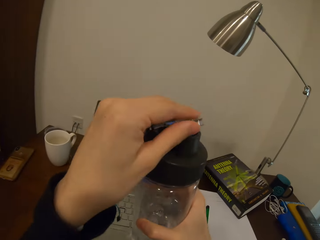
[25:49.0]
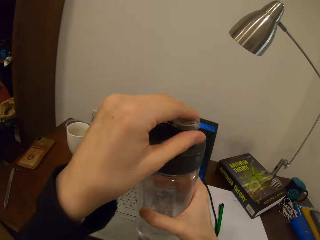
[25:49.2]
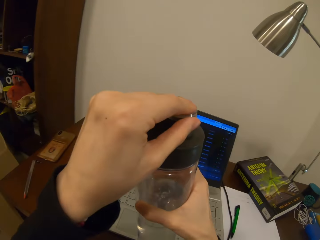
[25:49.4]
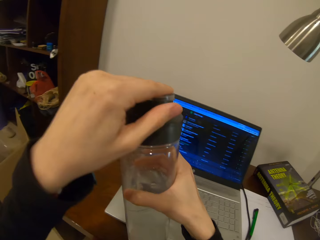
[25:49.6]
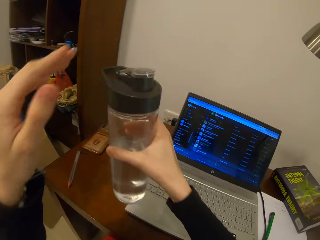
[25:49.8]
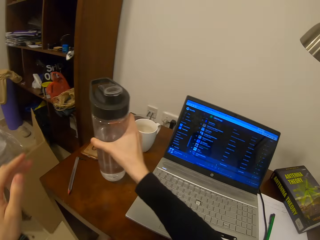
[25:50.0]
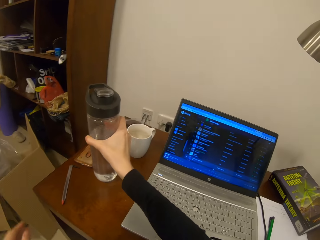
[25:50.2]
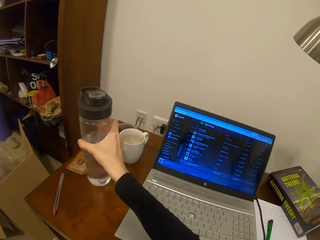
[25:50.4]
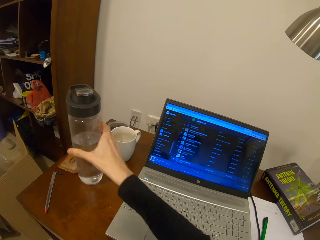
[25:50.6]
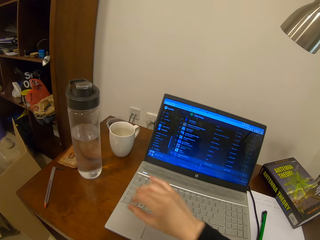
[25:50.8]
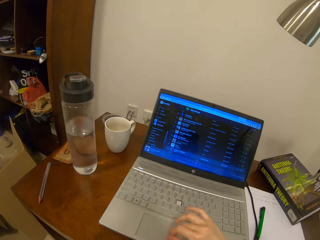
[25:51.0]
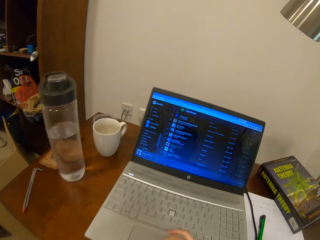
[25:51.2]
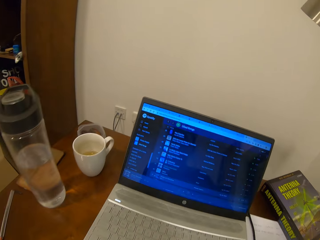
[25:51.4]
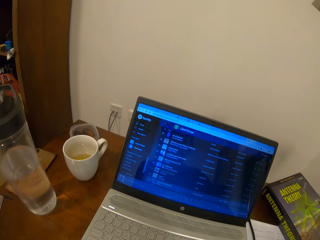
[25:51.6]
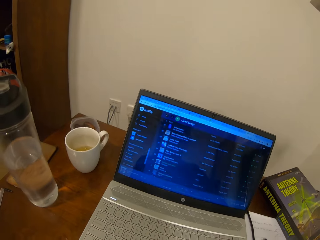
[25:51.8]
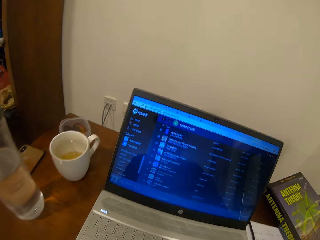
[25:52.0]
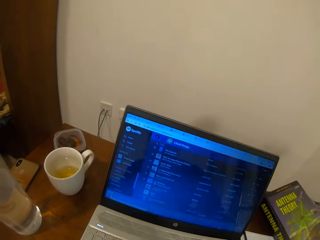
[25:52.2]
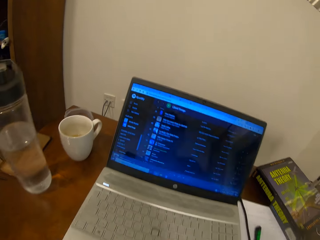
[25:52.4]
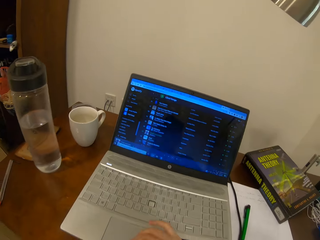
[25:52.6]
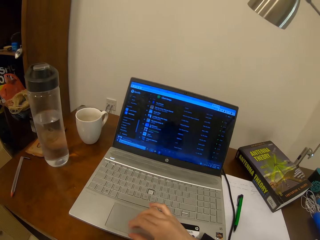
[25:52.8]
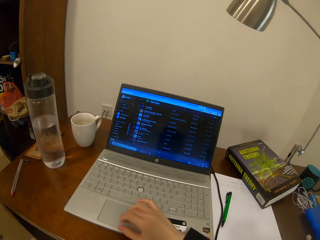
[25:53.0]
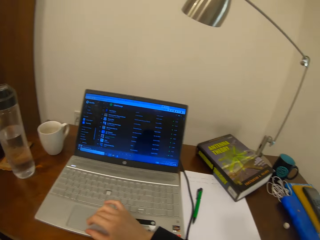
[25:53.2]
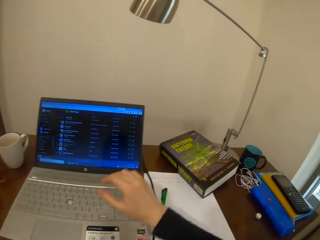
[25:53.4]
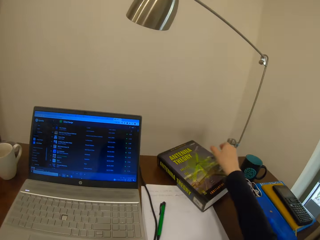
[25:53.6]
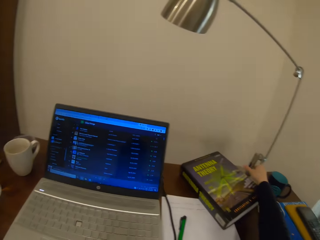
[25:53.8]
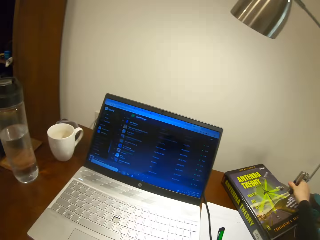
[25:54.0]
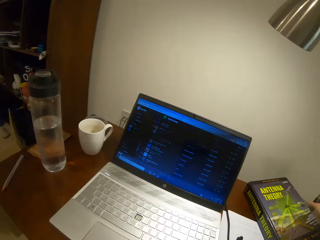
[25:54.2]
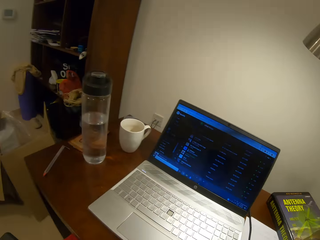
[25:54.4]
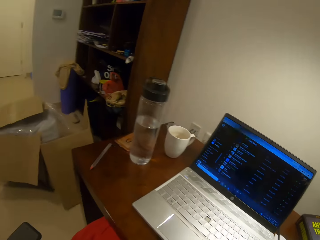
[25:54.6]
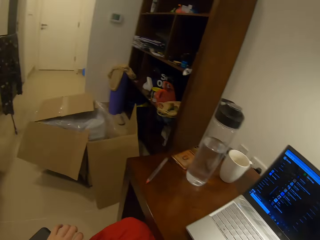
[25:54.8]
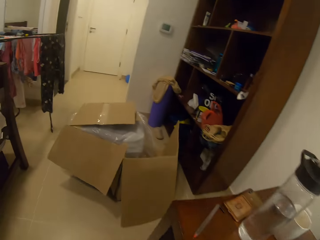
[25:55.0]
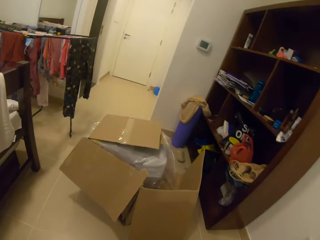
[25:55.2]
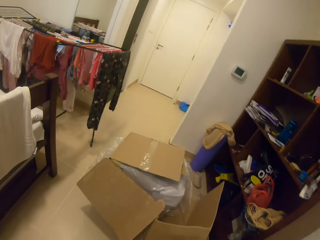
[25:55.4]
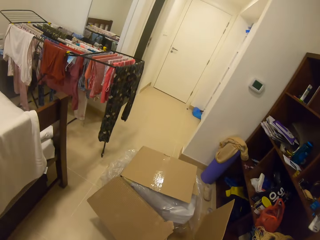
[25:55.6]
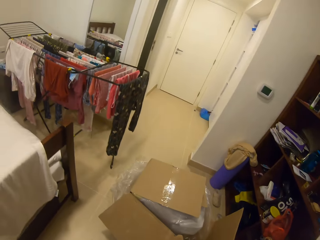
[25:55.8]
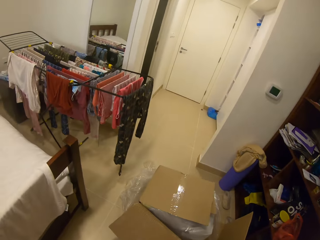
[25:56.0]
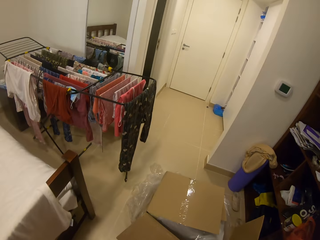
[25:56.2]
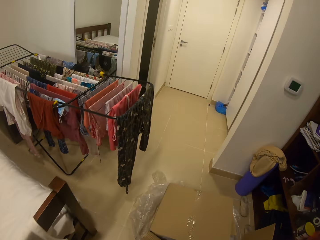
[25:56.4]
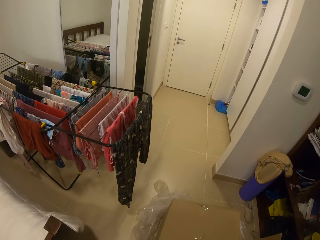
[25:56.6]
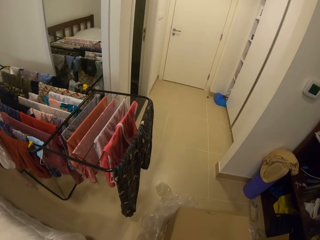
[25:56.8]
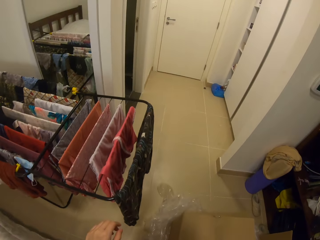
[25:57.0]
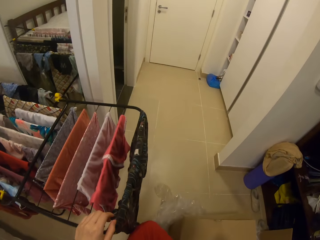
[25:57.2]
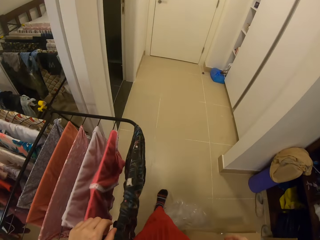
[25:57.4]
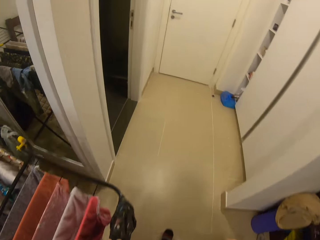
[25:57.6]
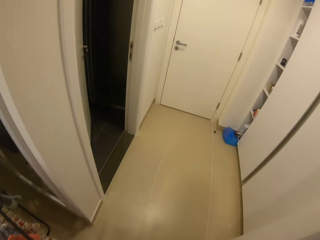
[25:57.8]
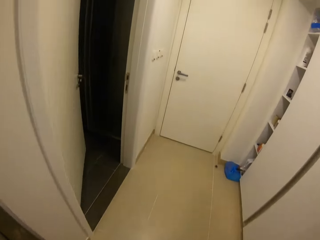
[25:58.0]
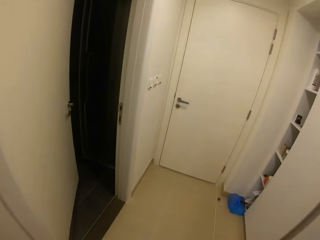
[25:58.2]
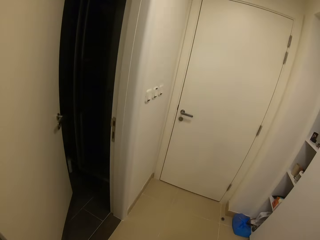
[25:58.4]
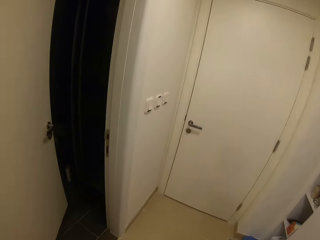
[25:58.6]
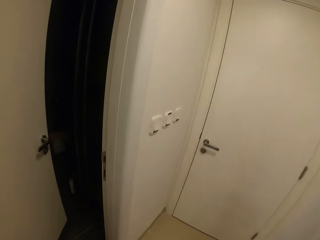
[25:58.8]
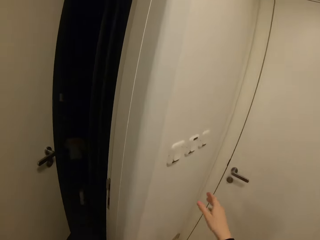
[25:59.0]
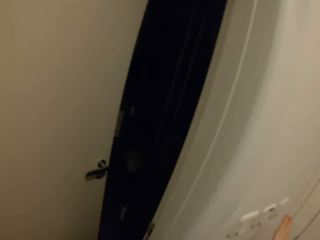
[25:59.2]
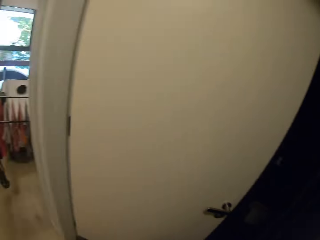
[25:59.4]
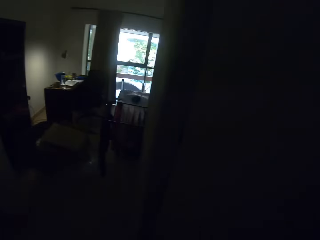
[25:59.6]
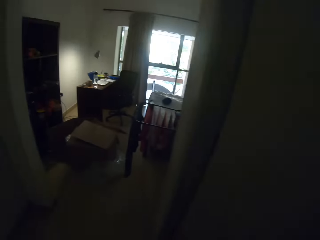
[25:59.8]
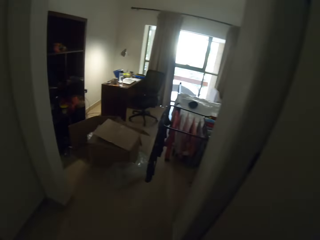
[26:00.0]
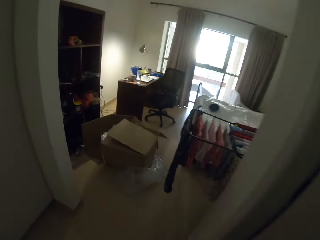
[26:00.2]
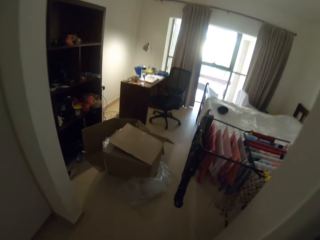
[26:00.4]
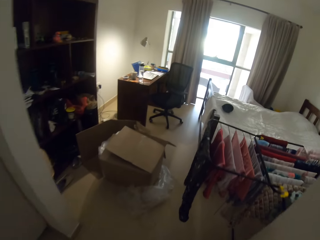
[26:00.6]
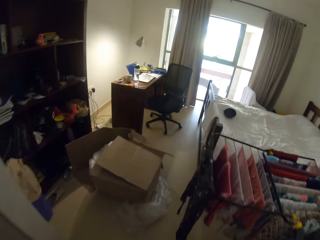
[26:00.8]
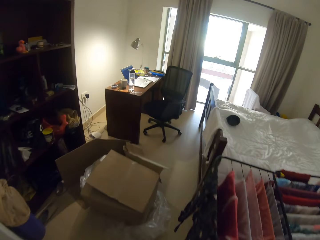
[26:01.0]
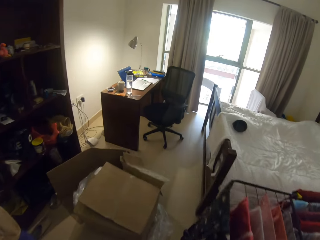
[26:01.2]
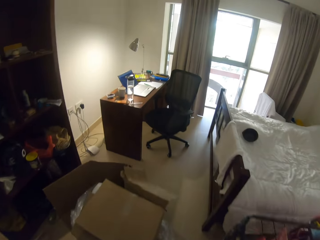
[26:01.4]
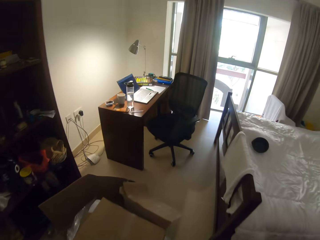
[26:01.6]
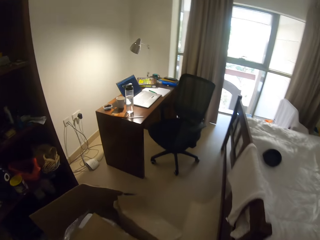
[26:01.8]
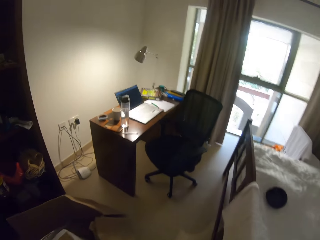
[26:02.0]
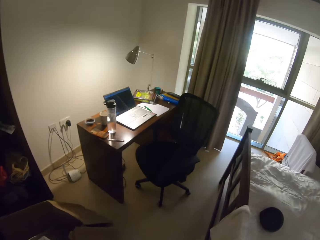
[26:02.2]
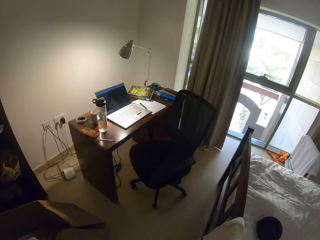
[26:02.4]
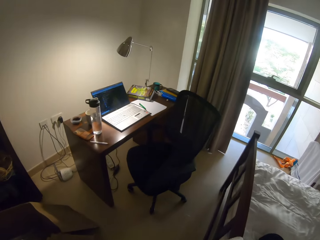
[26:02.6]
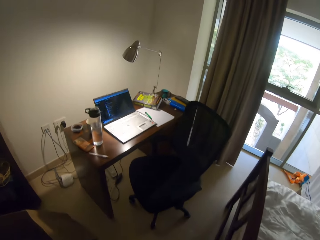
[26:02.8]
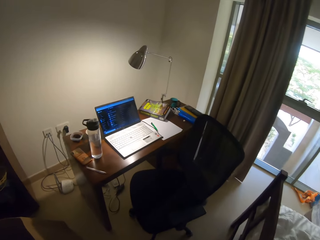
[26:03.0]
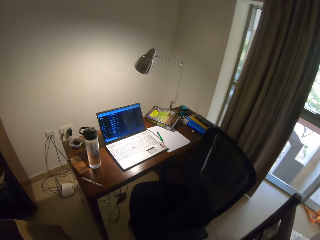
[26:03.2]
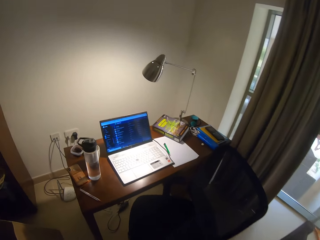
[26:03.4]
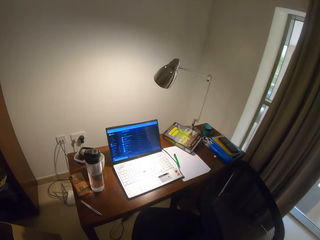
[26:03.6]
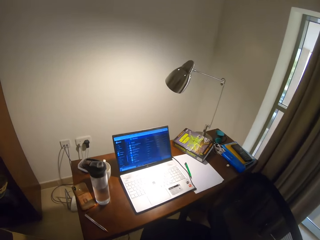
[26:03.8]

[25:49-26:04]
The camera wearer puts the bottle of water on the table. They switch on the light. They walk around the house. They switch off the lights. They walk around the house.

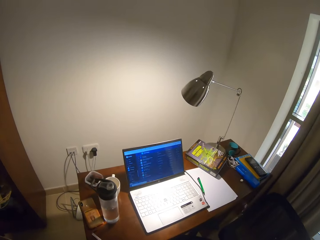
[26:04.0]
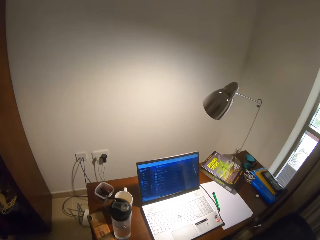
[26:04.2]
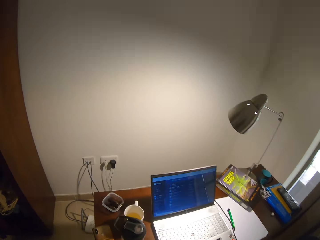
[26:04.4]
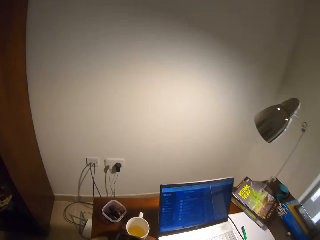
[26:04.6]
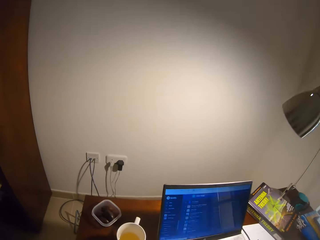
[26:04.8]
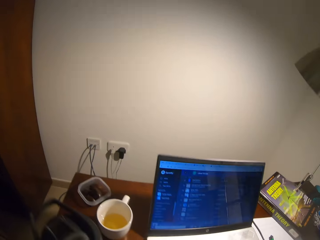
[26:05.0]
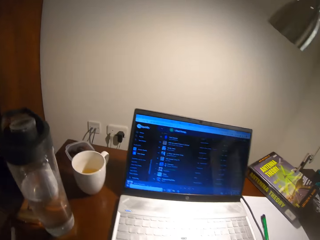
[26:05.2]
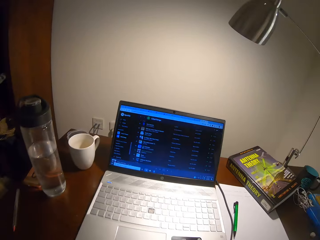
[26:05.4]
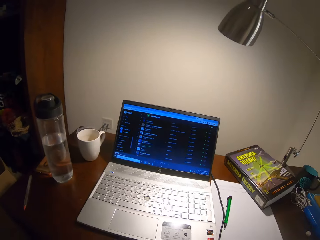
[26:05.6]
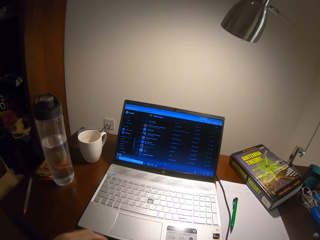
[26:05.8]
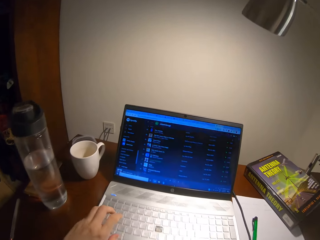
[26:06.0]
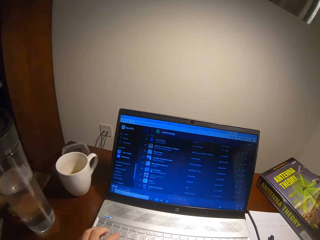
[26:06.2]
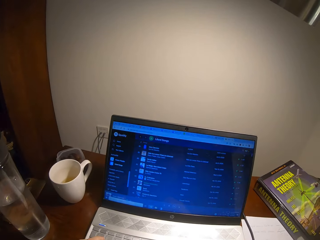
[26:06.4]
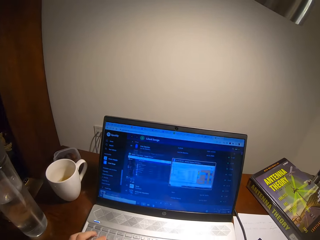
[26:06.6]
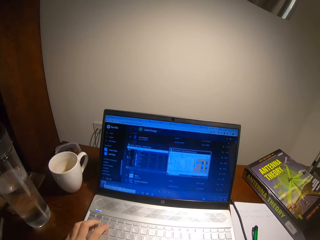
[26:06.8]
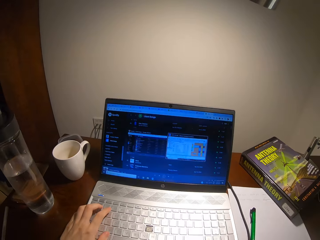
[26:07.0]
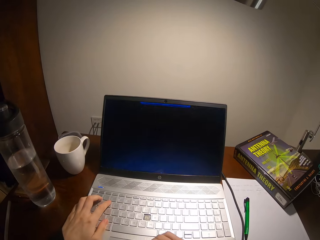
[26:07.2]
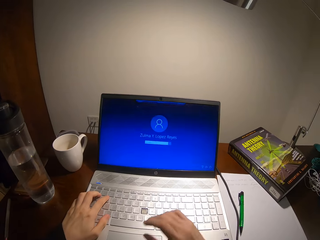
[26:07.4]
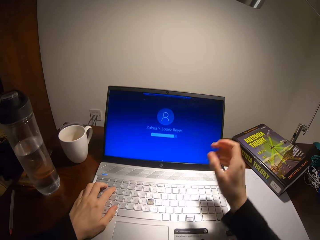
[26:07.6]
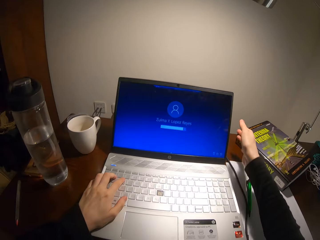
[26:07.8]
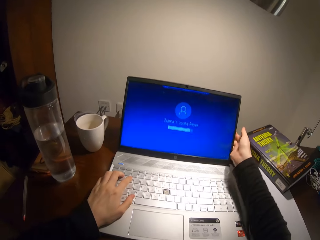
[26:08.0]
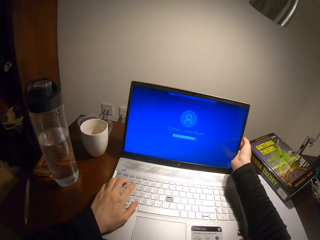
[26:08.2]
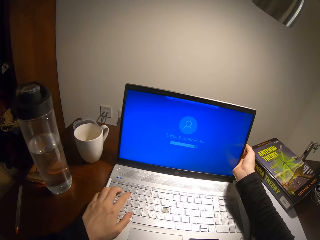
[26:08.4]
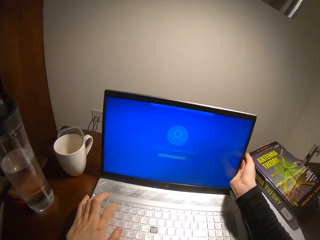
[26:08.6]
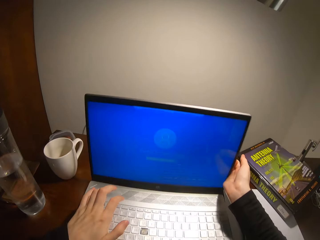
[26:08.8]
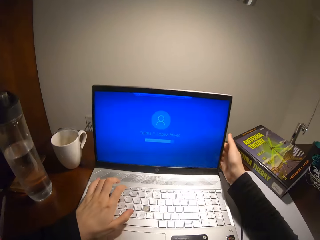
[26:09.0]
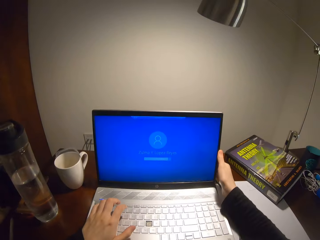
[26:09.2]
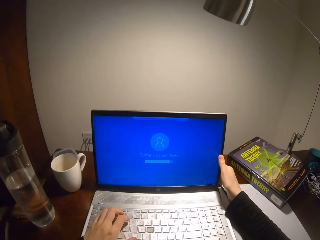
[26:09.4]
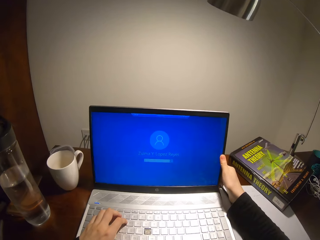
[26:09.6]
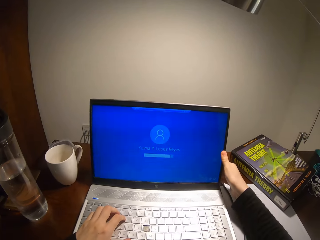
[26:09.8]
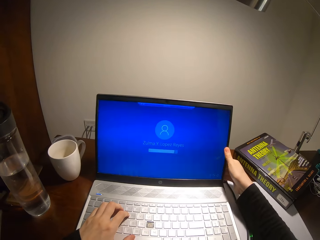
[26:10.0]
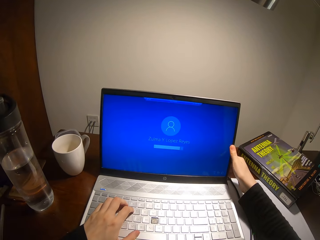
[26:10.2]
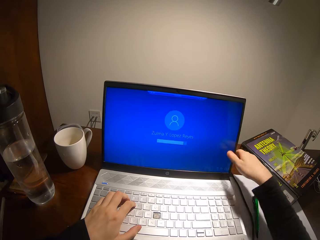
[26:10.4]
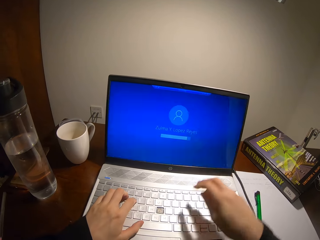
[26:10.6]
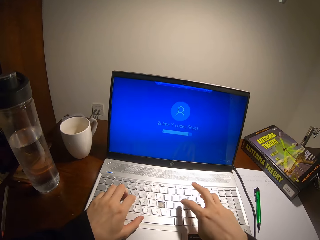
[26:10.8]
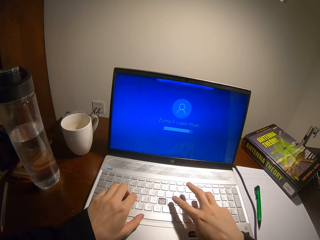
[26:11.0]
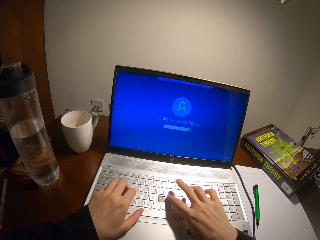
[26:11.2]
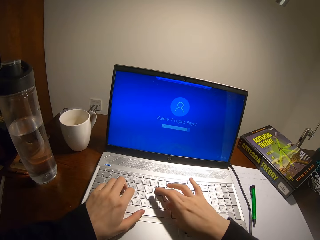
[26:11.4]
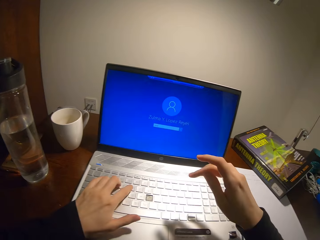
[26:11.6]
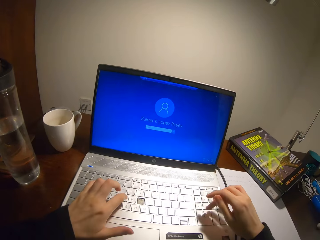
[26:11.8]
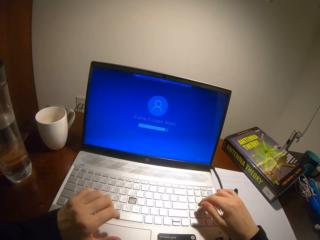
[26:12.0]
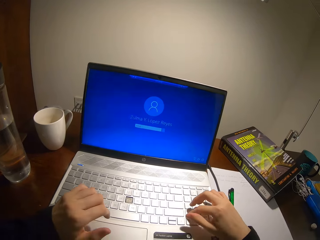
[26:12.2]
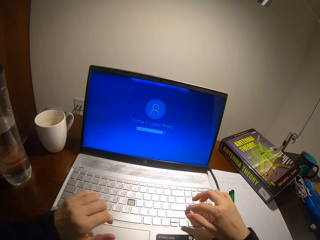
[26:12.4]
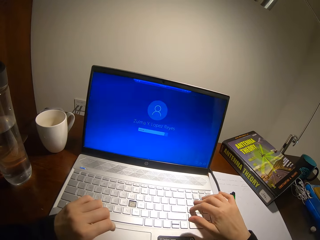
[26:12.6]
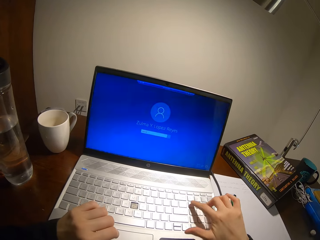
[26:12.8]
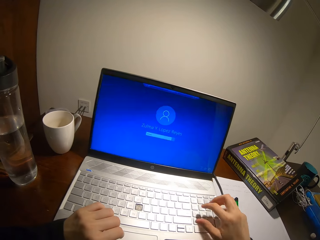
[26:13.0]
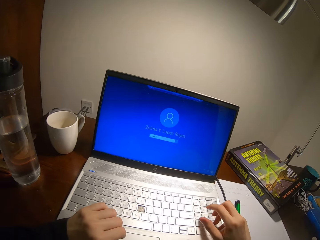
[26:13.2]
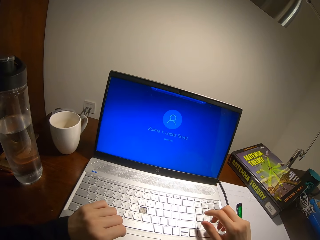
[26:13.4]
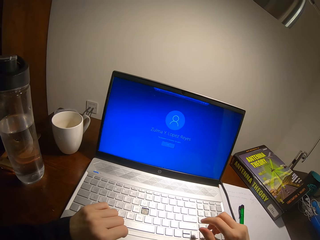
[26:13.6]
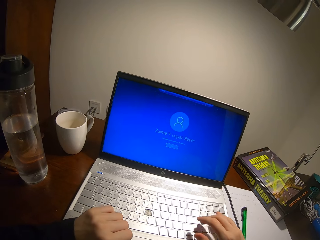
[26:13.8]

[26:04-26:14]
The camera wearer touches the laptop. They use the laptop. They type on the keyboard. They use the laptop.
